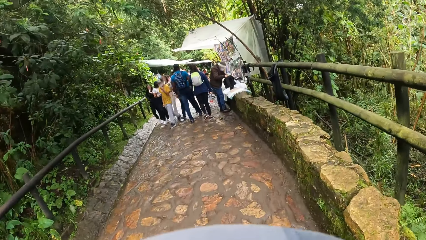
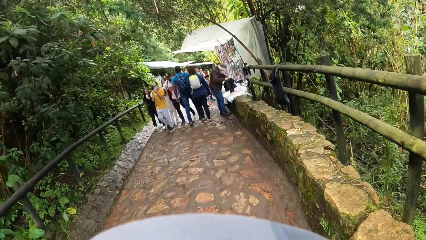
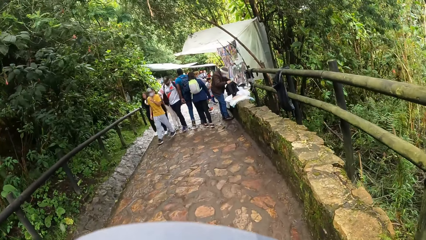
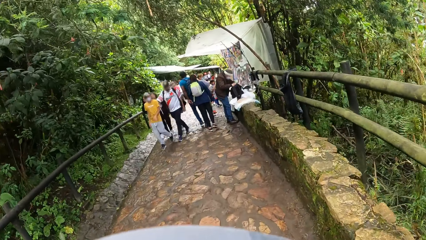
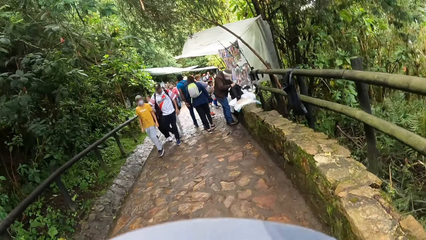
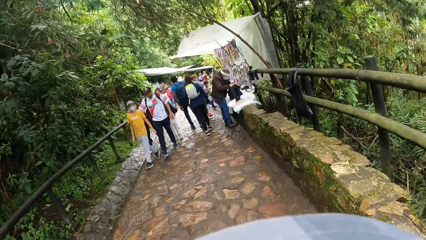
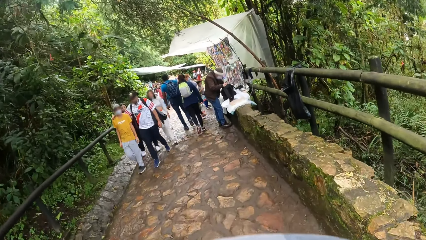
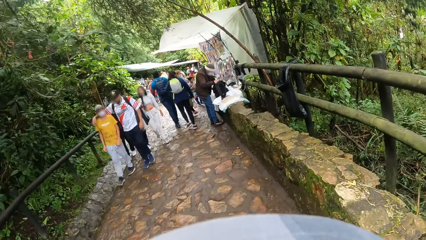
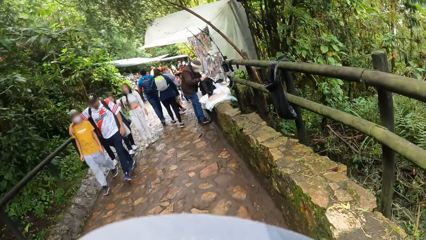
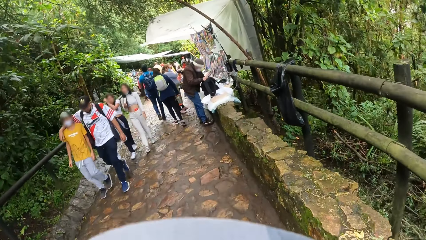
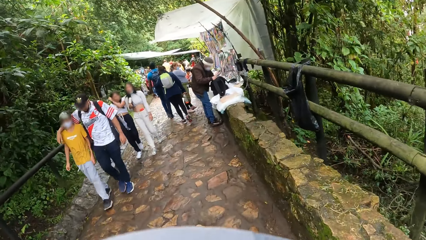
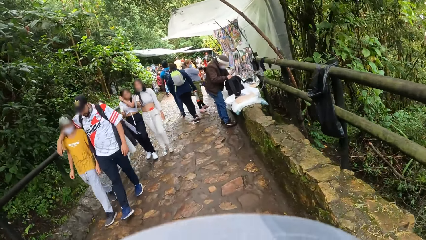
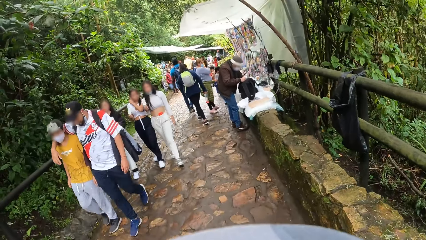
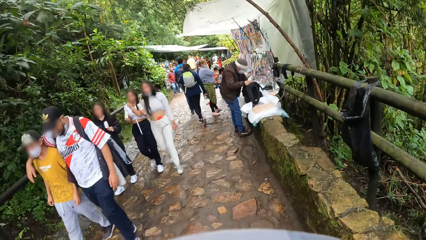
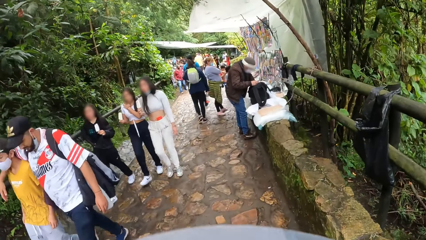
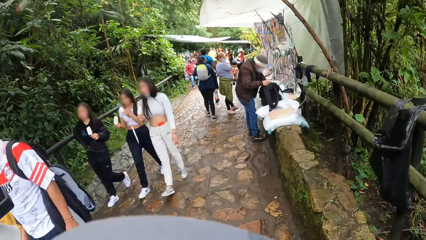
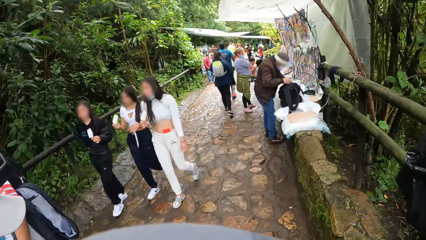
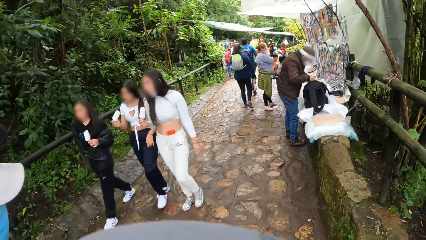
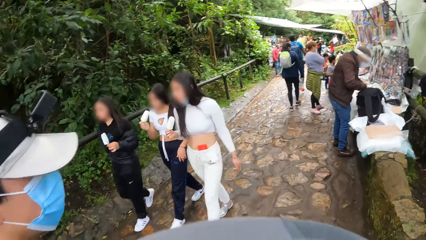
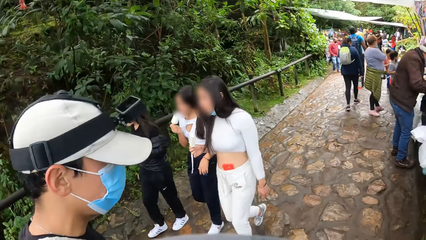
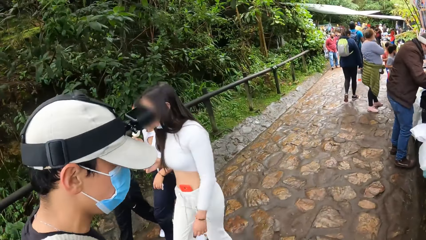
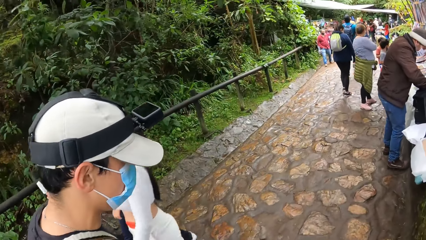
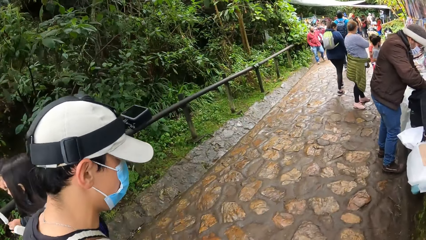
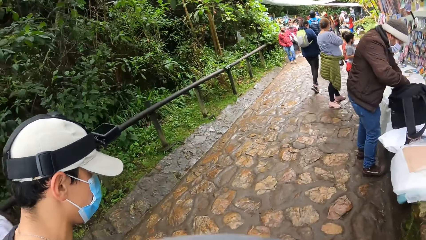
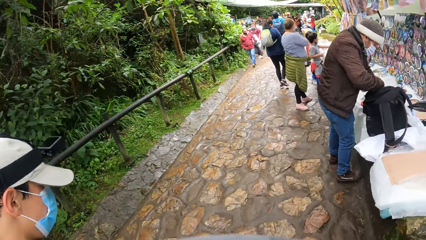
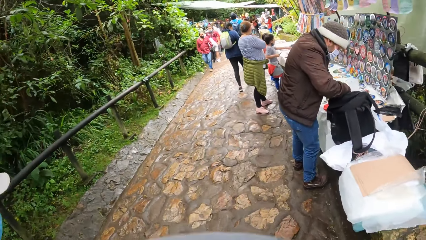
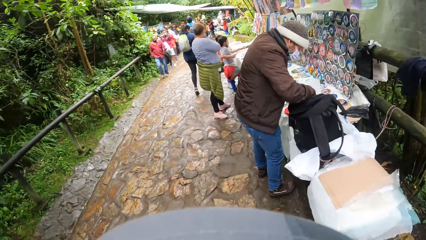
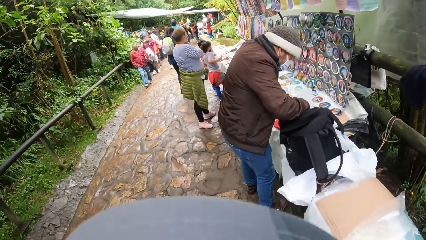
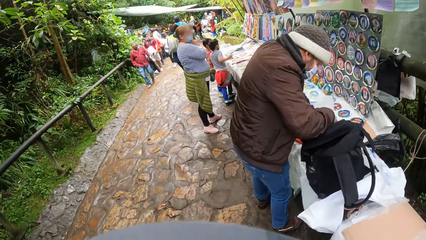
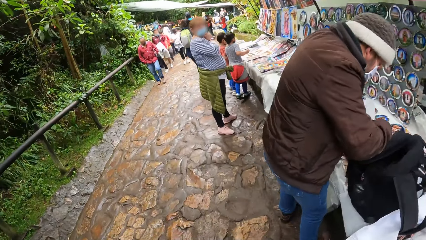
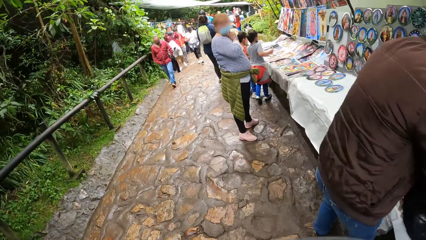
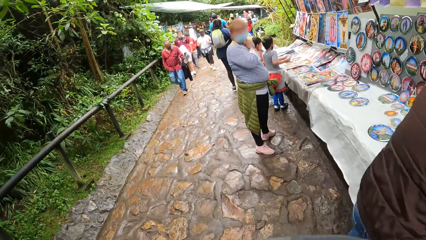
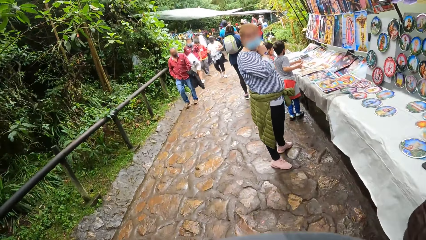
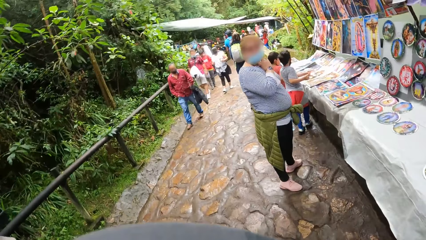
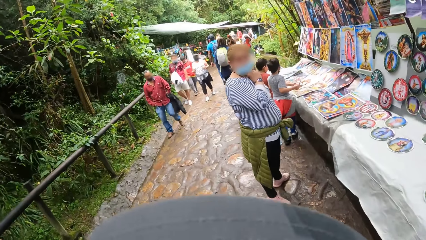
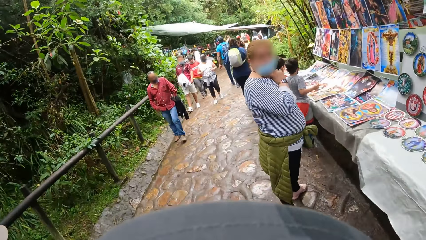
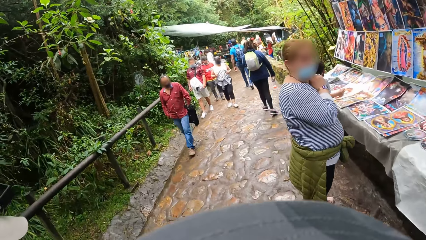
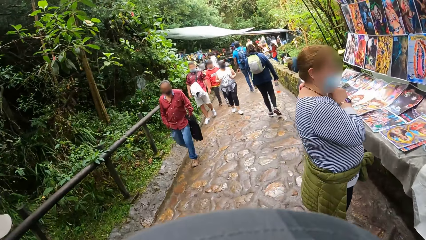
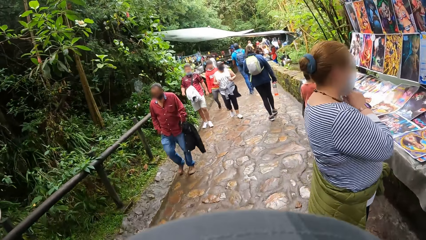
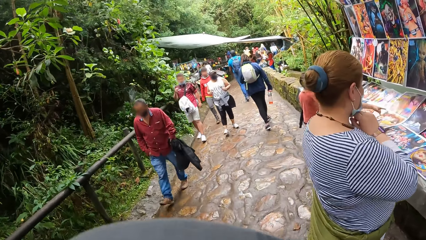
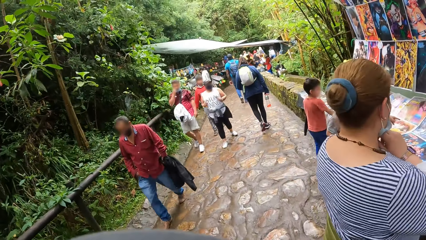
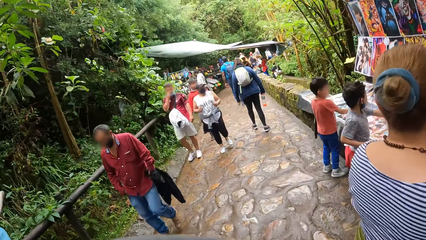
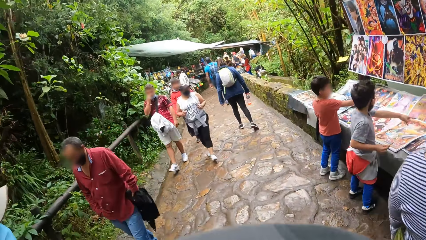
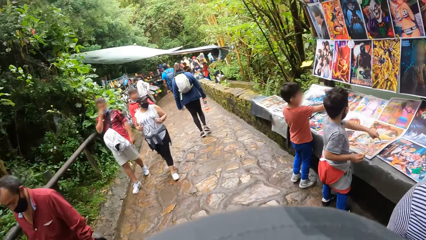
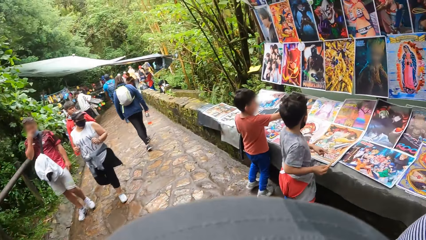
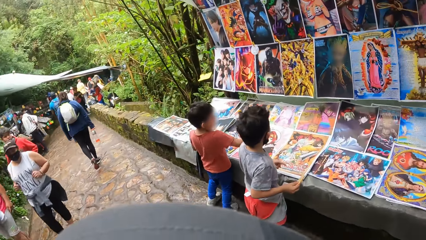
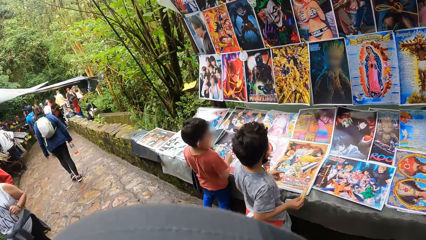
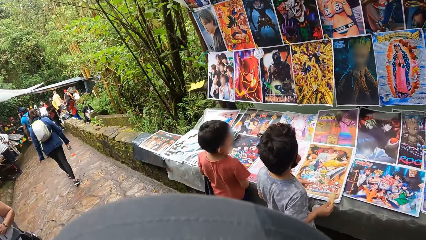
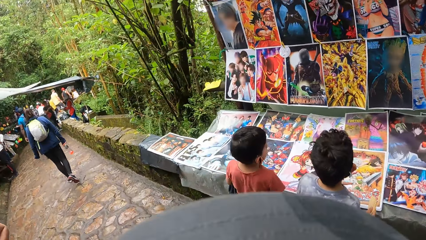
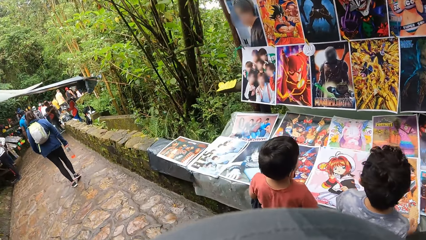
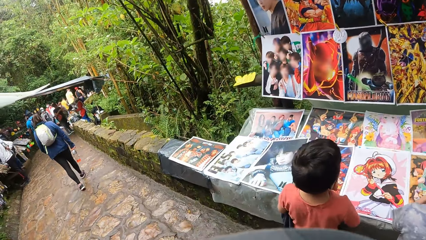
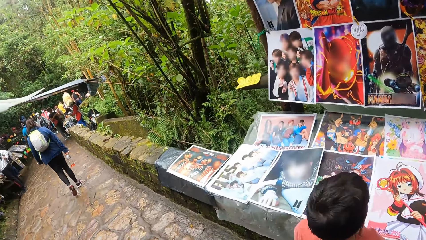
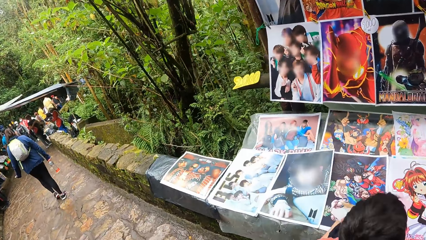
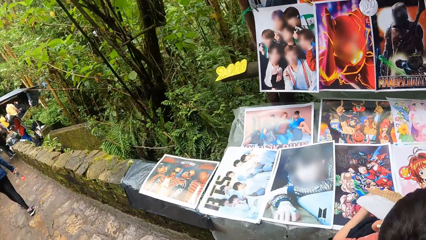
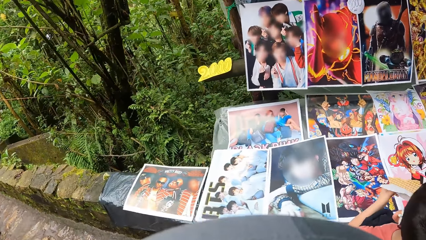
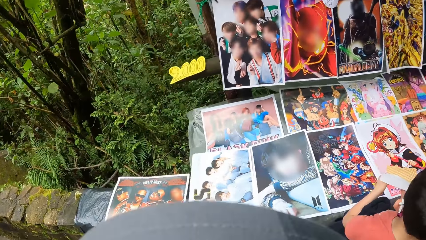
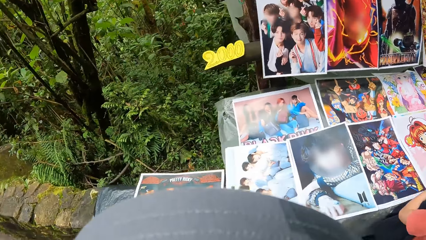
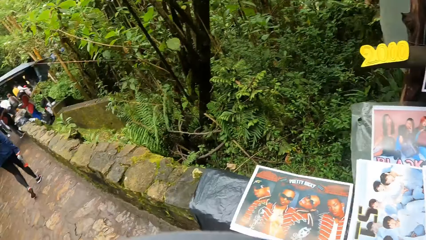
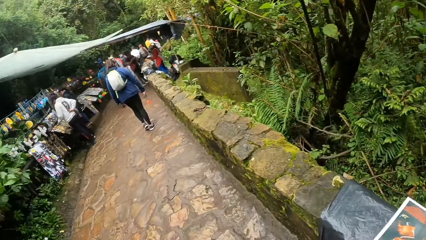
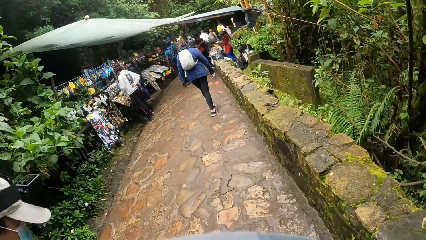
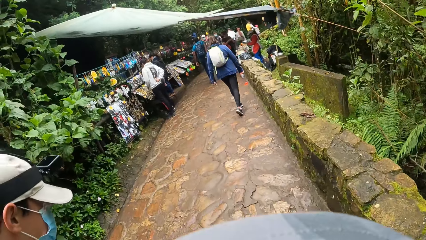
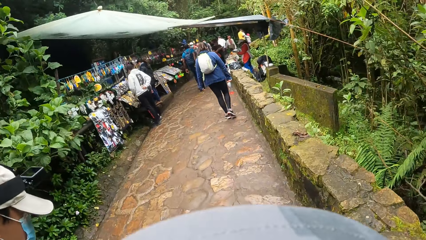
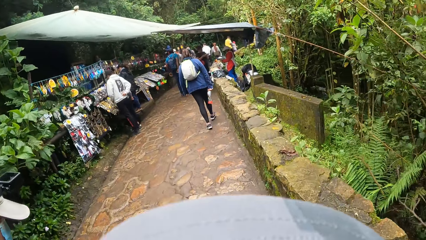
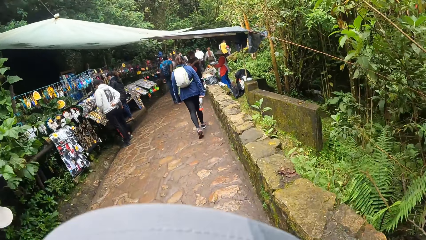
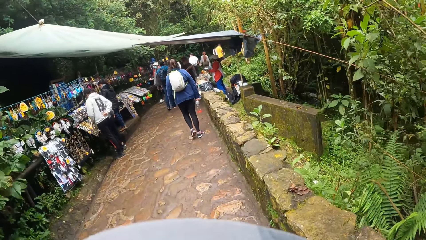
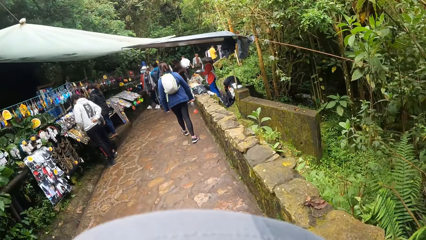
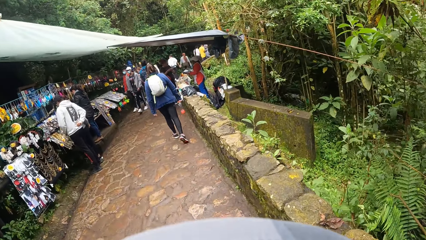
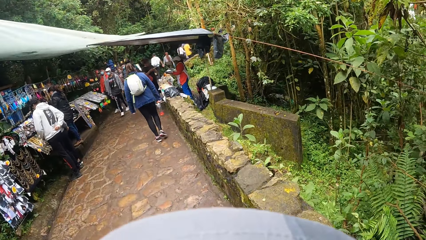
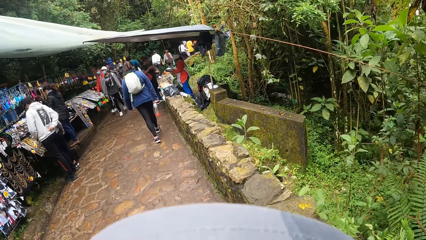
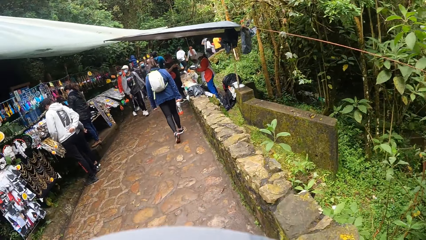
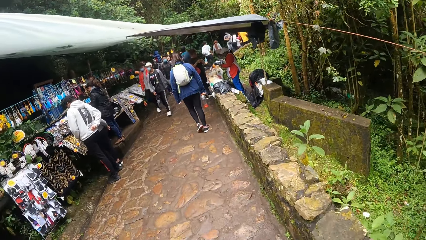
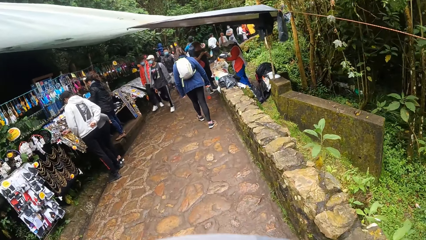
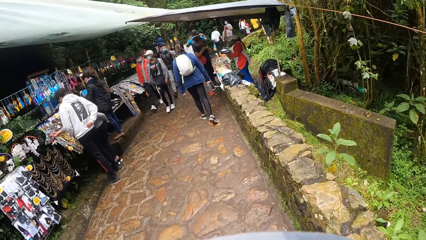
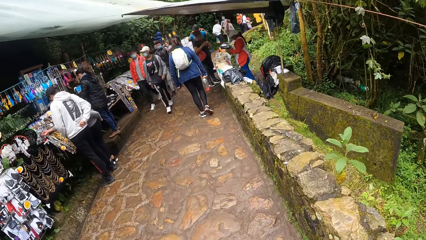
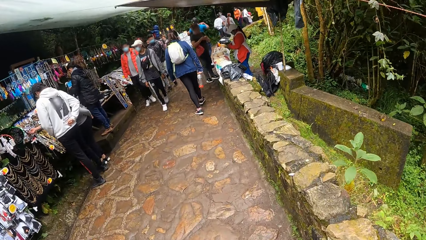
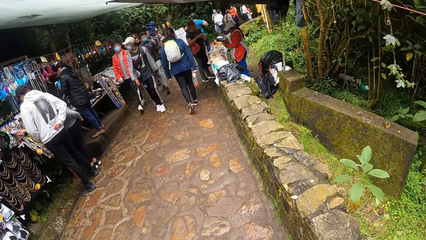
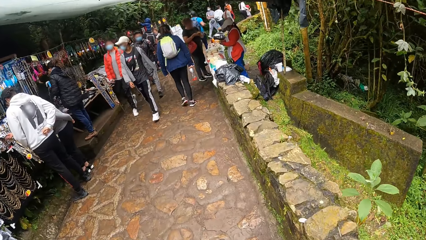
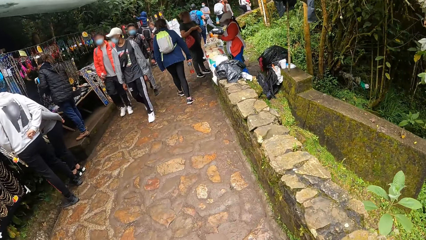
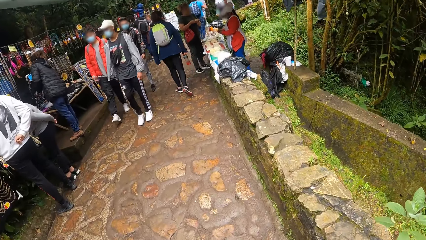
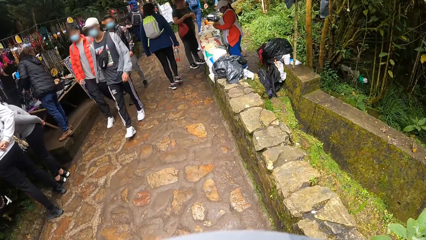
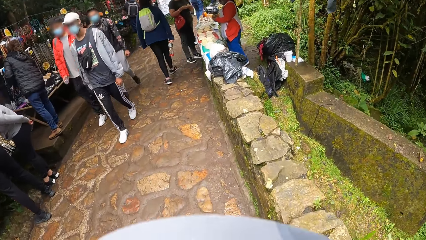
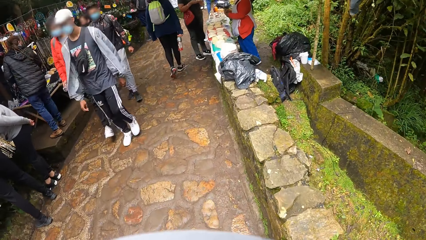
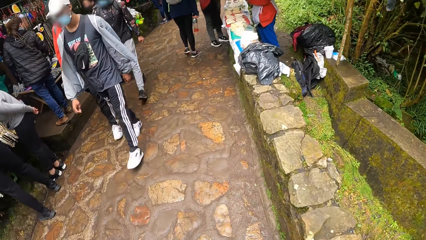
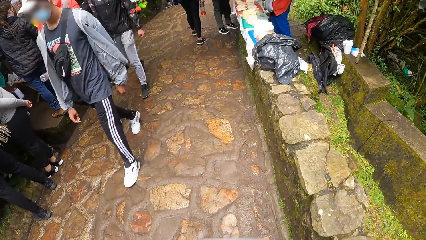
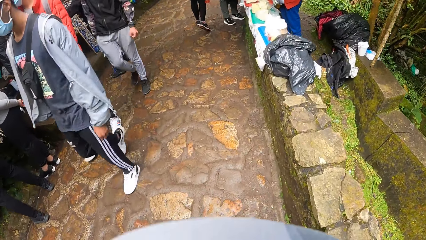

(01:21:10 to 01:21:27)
The camera wearer walks and looks around.
